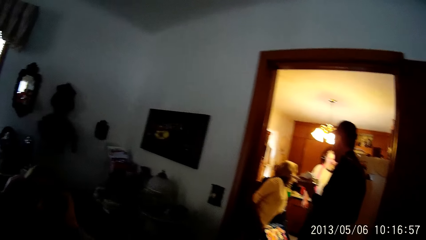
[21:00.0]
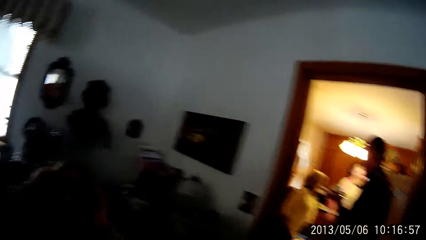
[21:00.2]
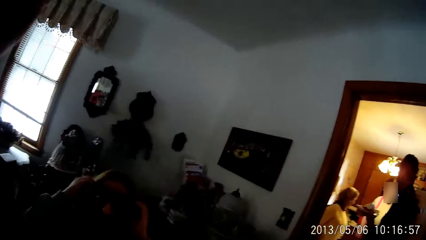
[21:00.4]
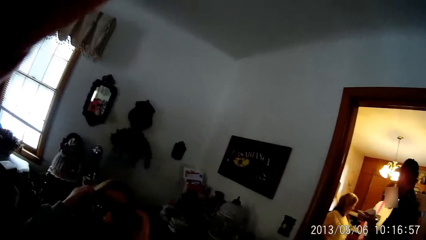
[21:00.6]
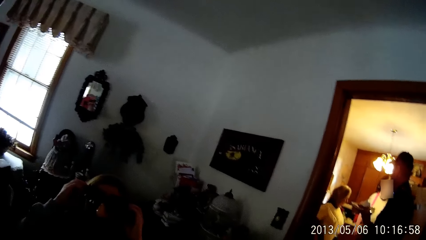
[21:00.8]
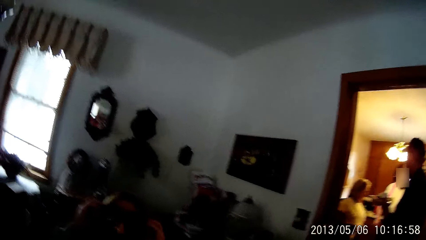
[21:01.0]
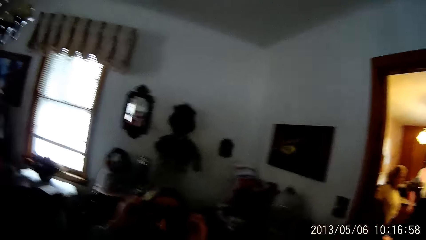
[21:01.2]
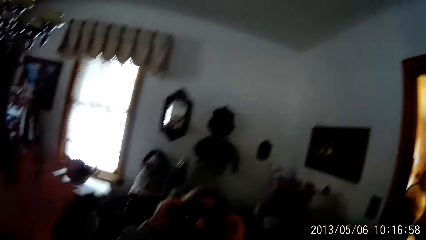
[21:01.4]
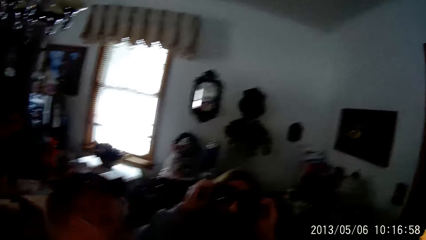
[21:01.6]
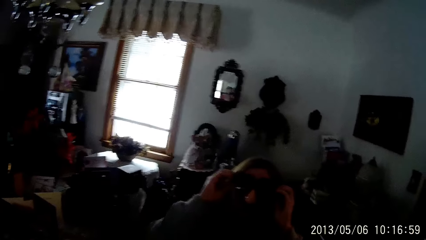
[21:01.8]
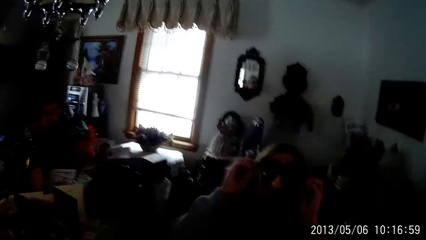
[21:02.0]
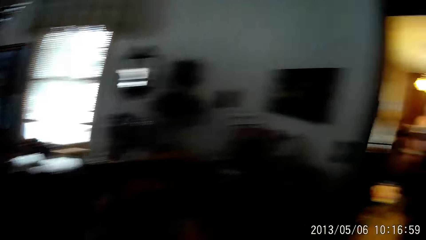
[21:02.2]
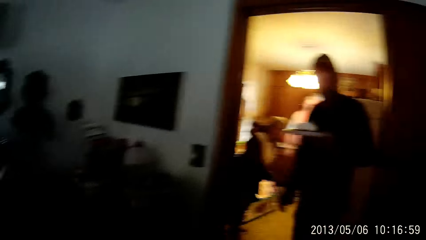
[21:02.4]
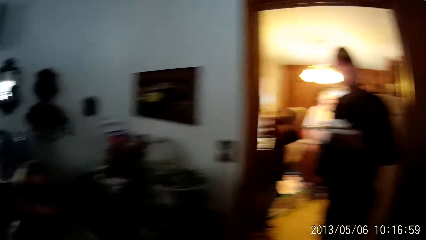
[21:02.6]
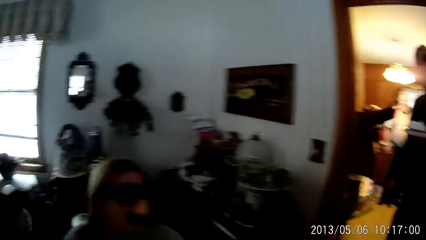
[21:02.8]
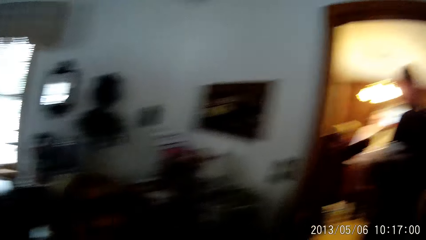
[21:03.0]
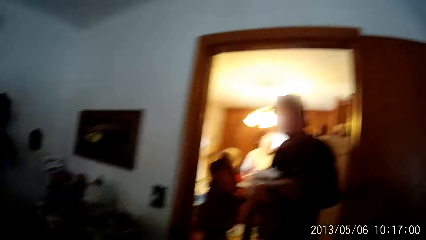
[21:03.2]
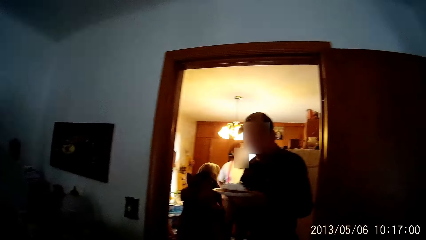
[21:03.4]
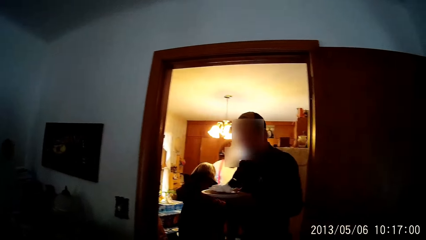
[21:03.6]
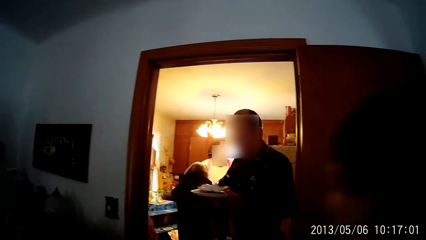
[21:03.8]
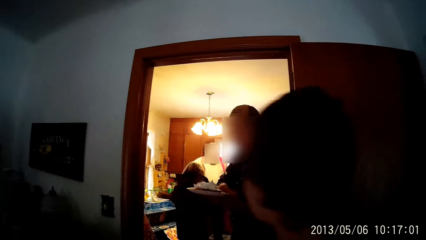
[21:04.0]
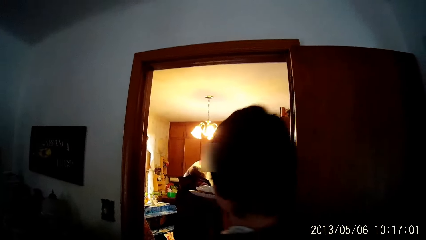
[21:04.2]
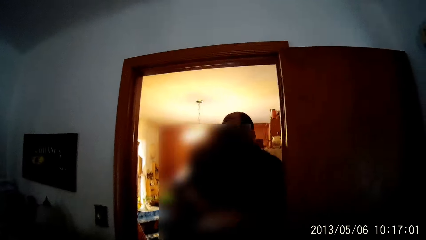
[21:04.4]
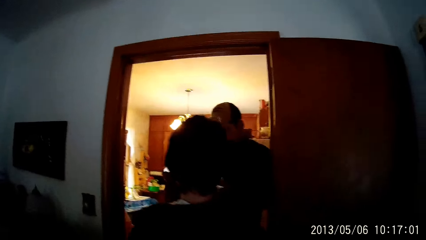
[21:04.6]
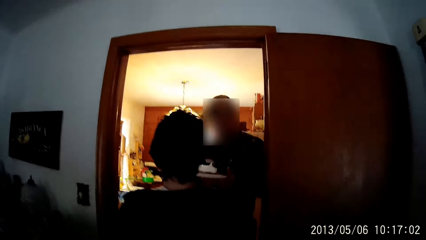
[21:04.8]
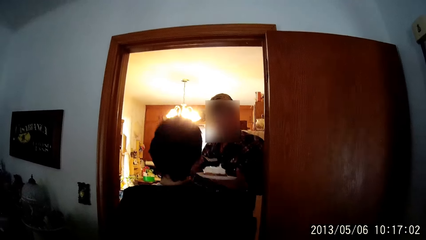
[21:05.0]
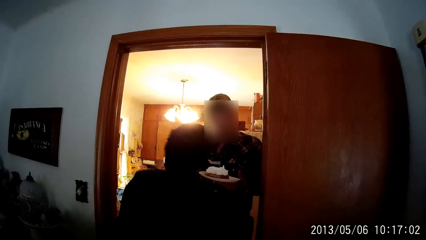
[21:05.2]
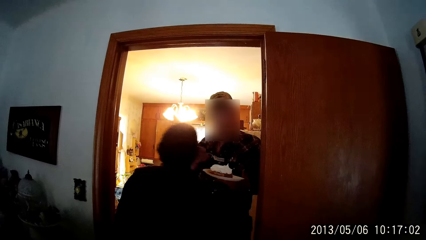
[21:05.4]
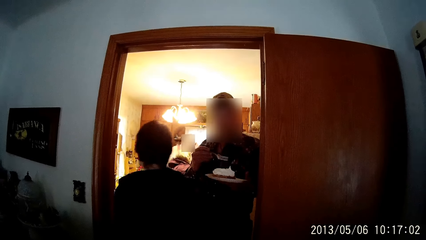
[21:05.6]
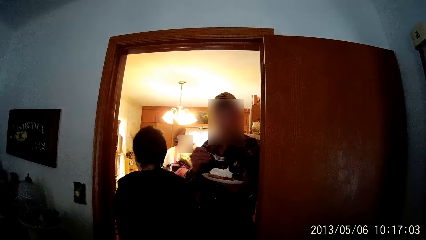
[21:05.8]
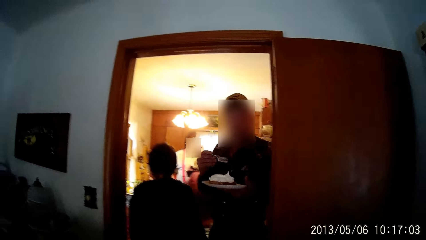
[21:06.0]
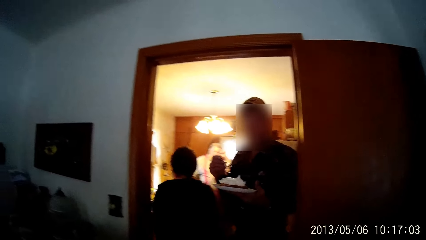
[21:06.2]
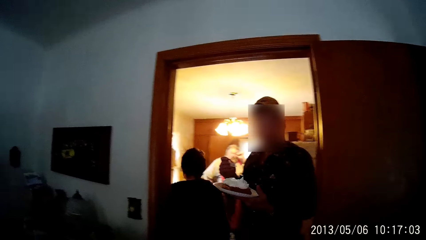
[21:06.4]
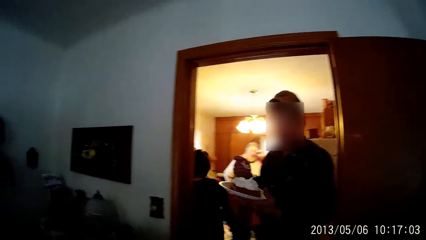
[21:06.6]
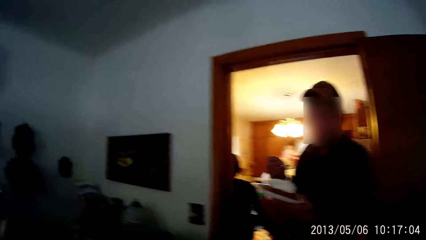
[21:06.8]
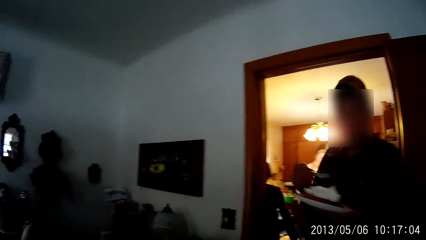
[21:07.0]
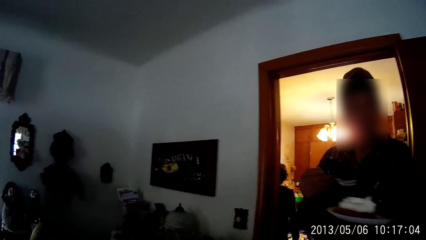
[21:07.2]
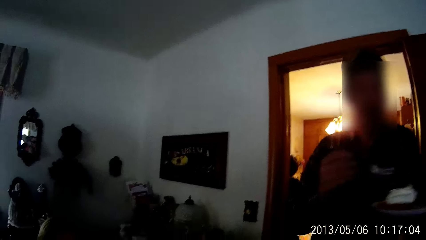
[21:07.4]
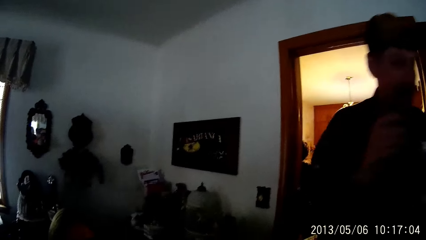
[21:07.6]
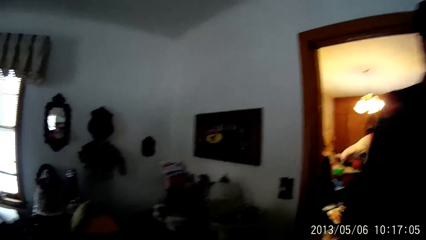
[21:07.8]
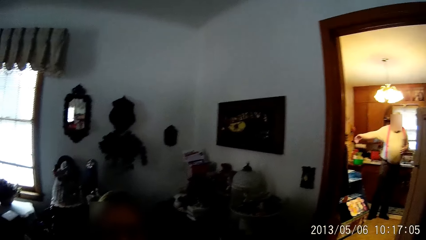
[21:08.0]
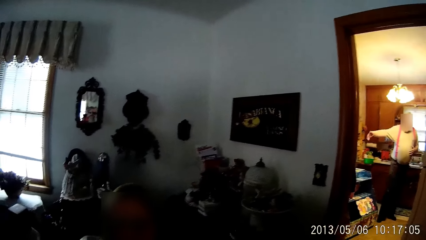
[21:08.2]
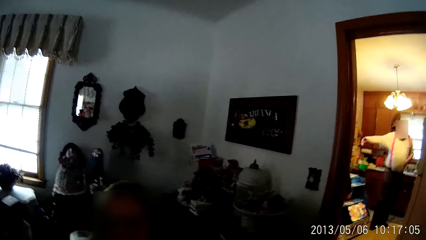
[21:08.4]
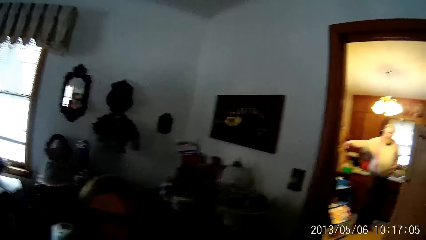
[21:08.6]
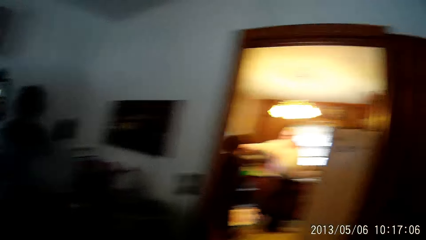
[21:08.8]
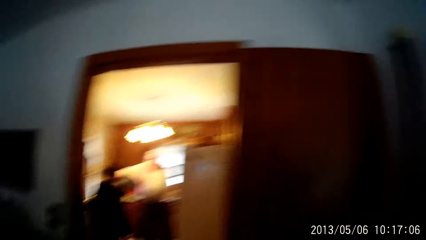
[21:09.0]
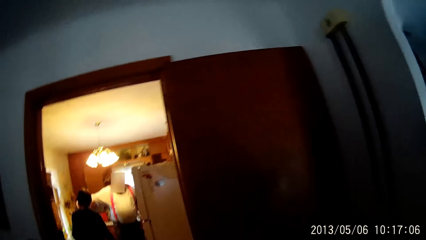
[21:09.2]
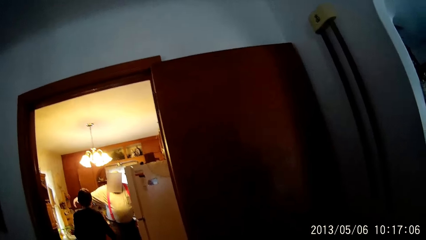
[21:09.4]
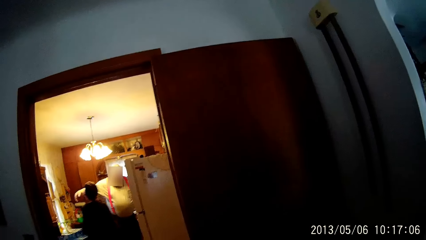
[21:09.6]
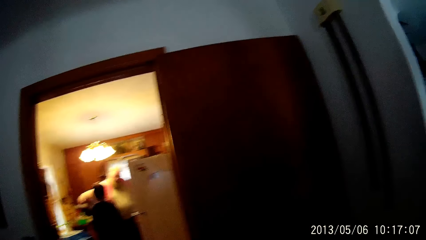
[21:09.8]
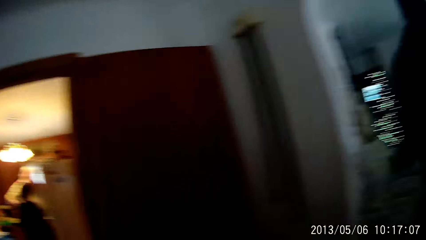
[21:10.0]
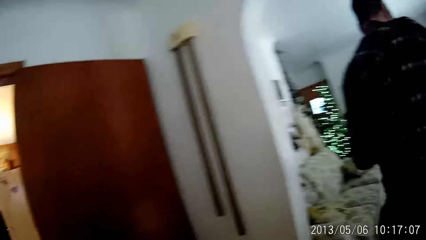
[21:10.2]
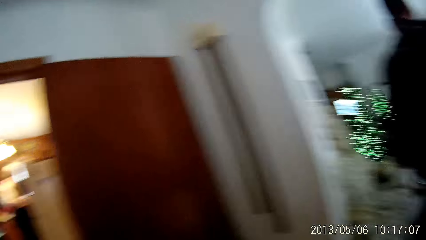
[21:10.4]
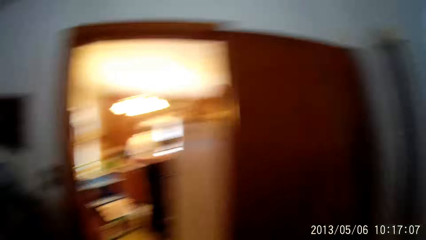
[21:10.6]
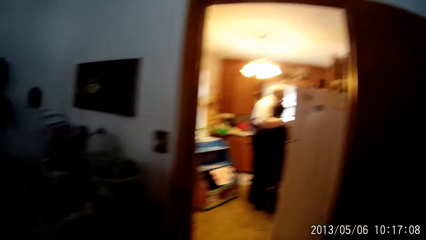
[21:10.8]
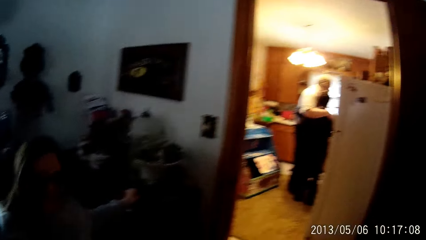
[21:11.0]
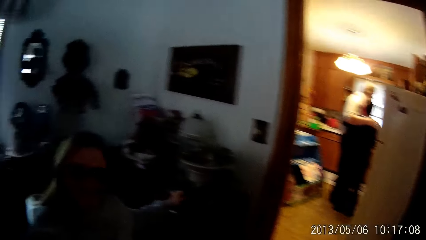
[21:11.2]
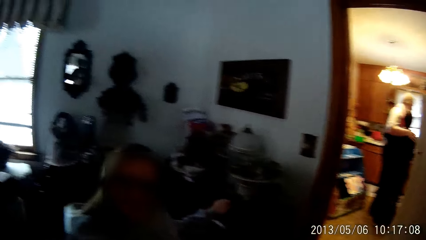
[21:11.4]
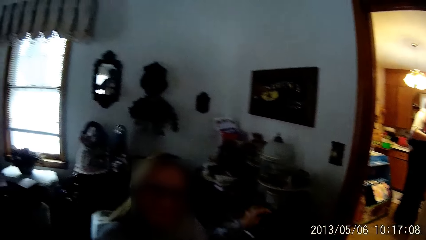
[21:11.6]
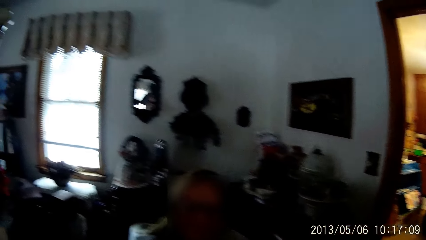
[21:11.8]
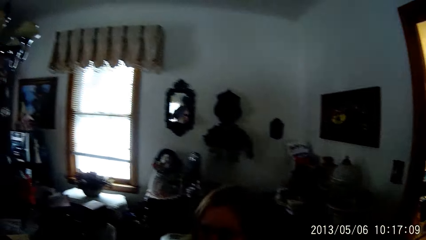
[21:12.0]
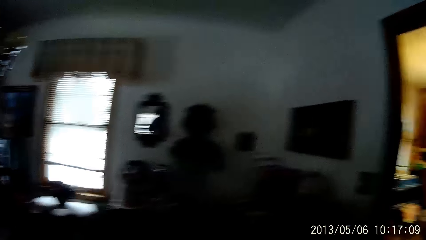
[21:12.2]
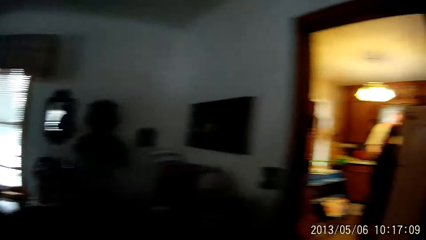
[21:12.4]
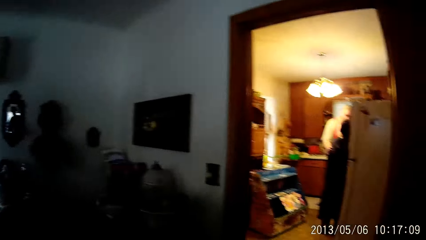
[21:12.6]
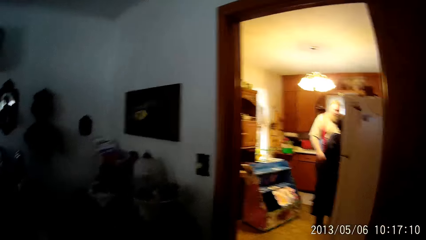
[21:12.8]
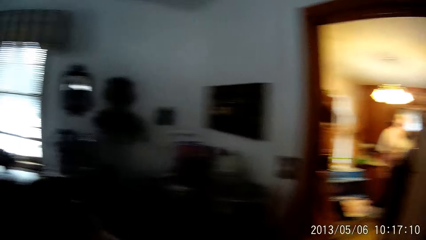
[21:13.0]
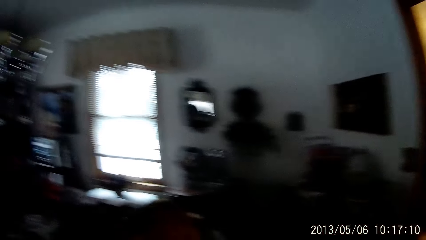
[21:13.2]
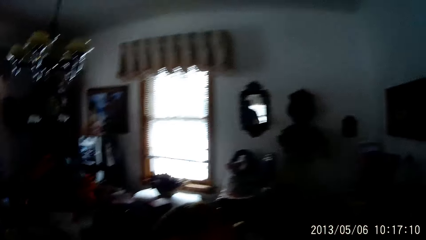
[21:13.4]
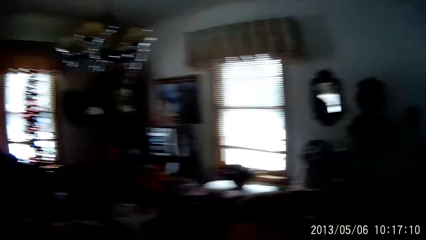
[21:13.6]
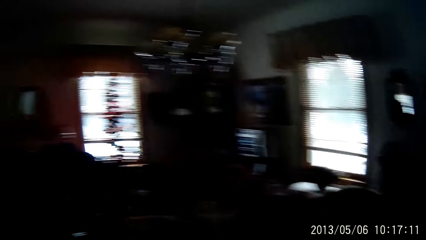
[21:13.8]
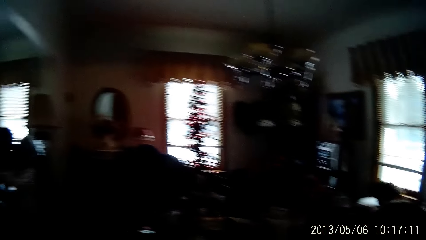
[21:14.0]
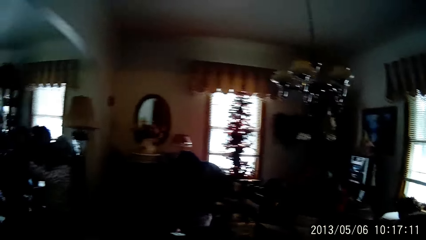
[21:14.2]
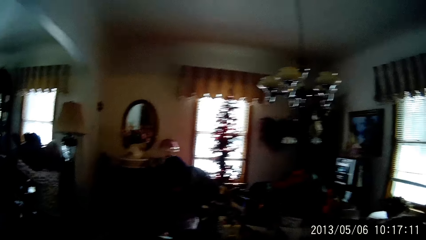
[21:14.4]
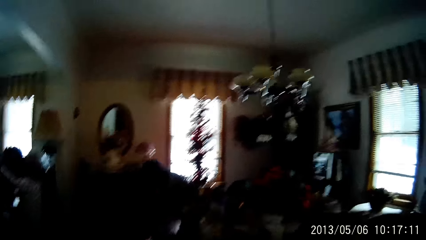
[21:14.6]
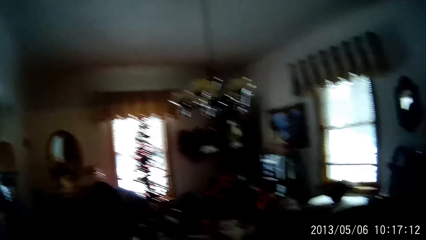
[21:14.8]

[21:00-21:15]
A man holds a cake in a plate with his left hand. The man holds a fork with his right hand. Another man hugs a boy.
